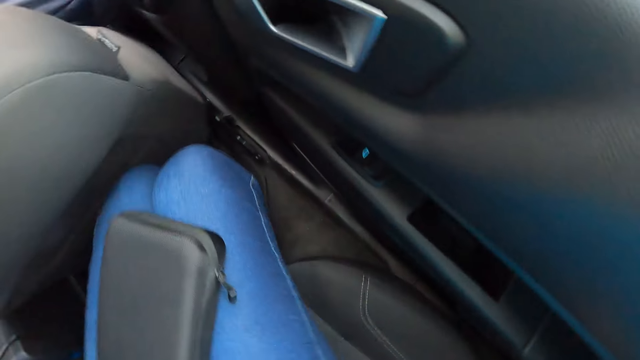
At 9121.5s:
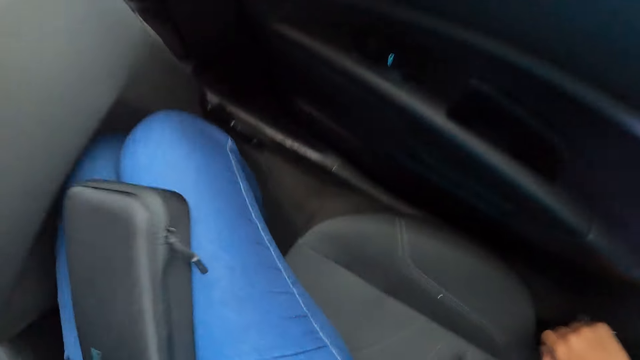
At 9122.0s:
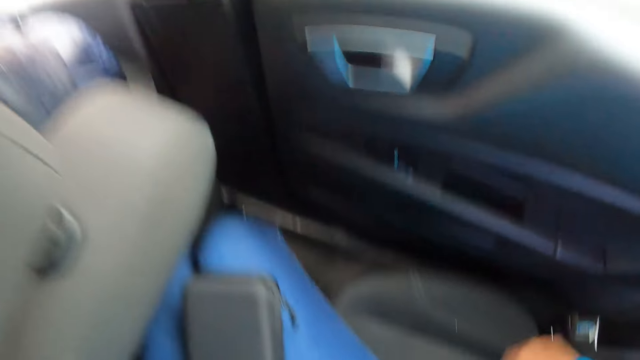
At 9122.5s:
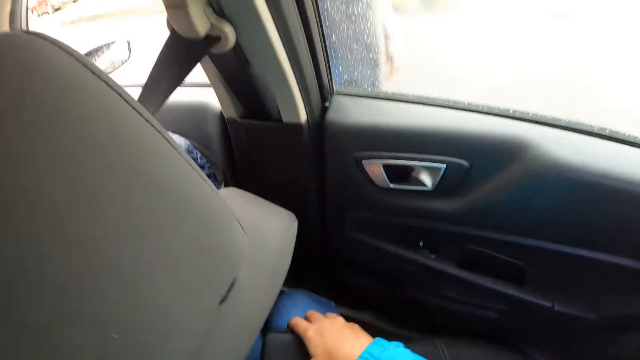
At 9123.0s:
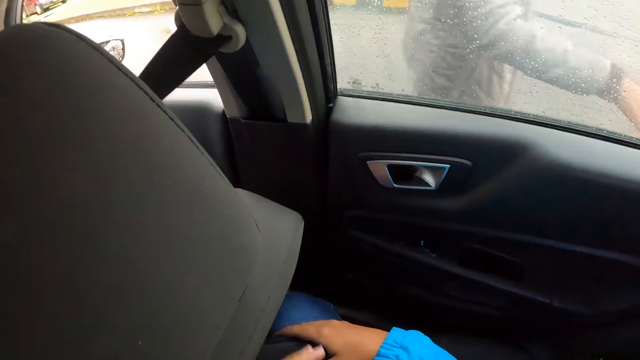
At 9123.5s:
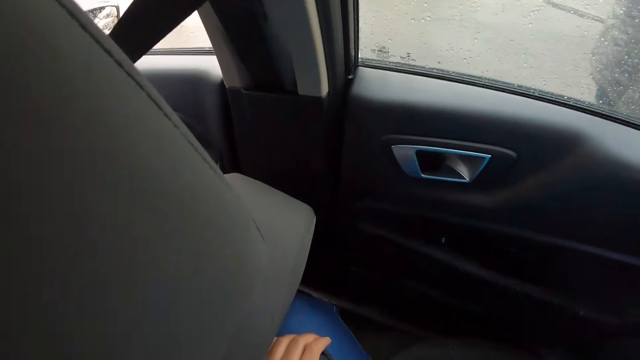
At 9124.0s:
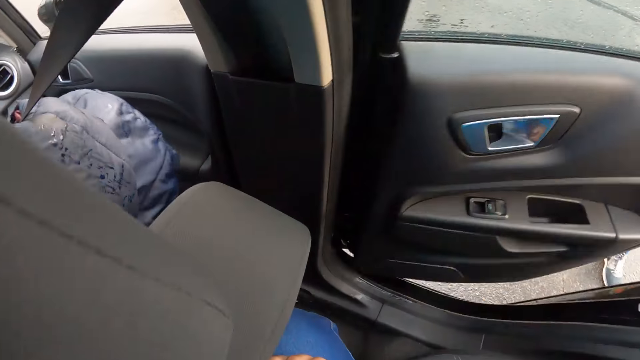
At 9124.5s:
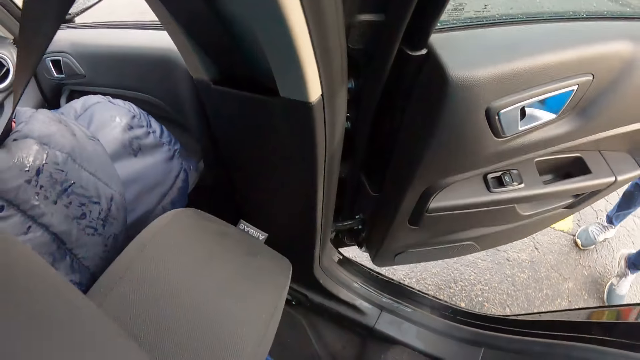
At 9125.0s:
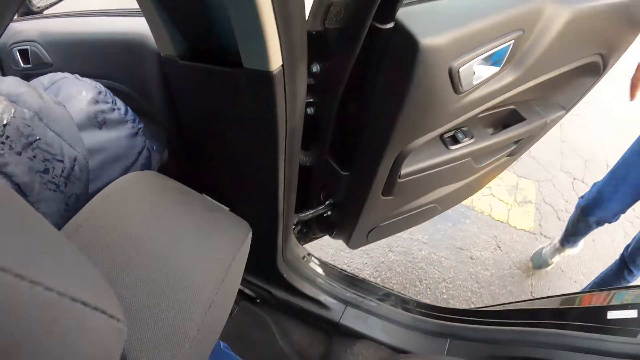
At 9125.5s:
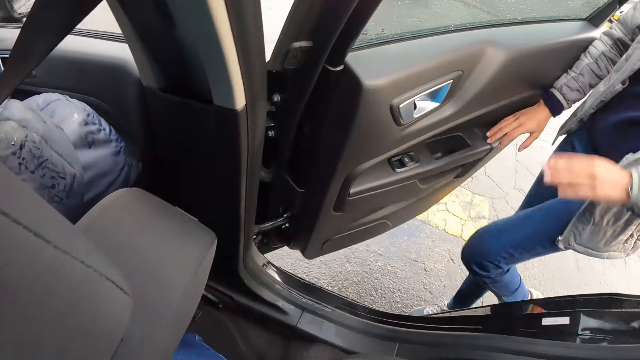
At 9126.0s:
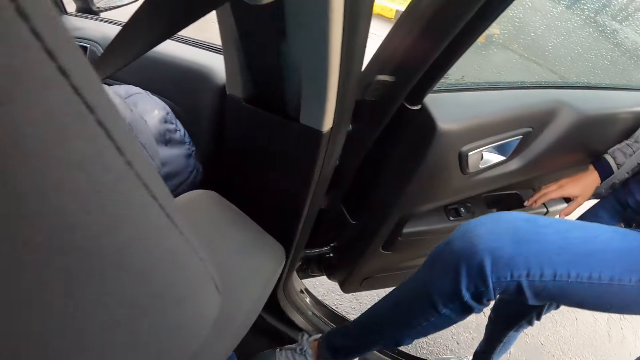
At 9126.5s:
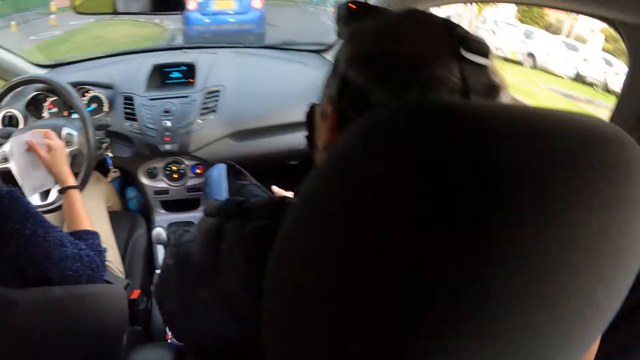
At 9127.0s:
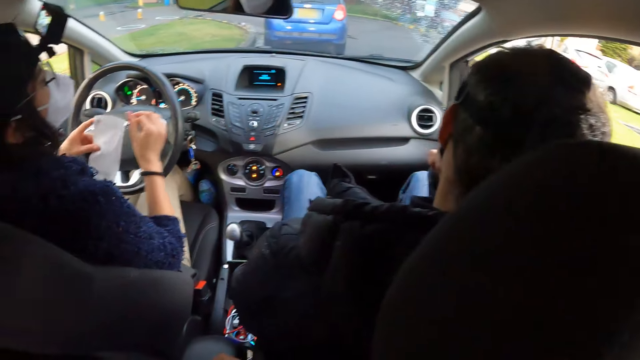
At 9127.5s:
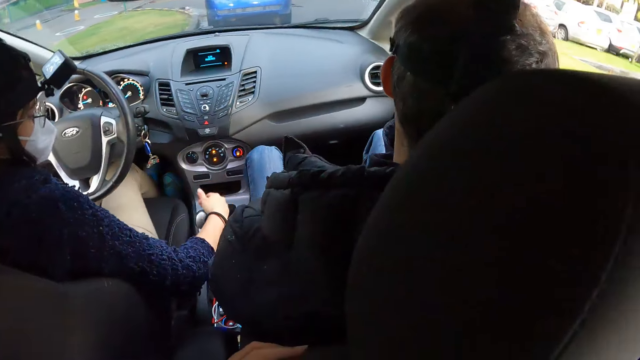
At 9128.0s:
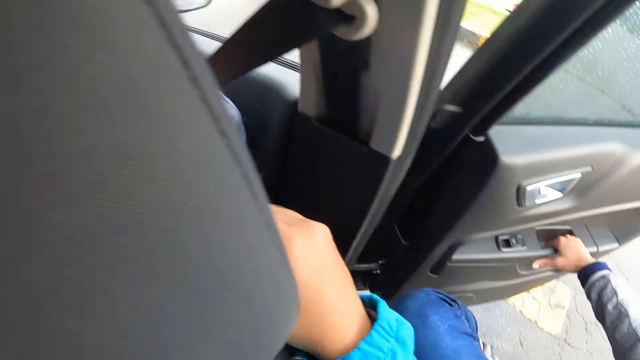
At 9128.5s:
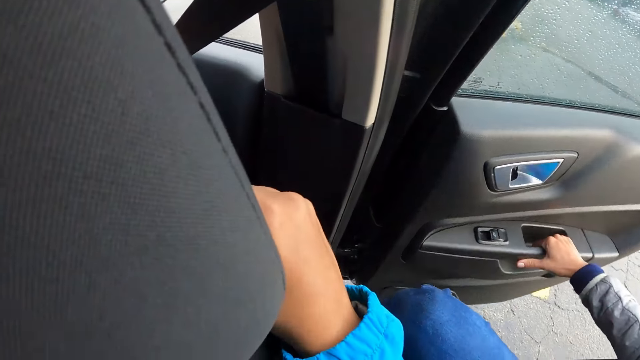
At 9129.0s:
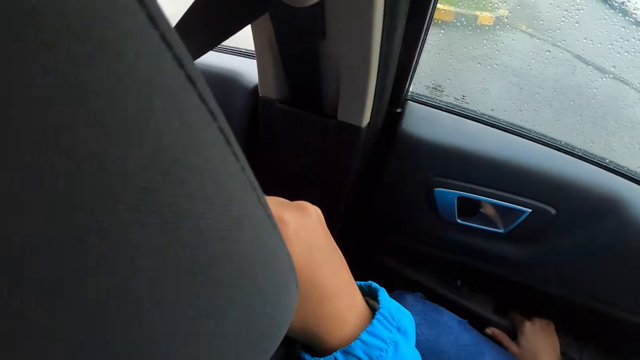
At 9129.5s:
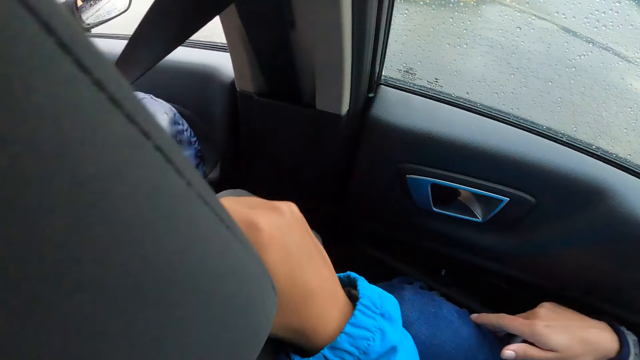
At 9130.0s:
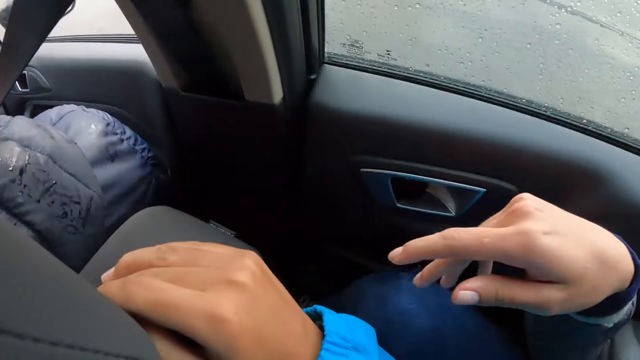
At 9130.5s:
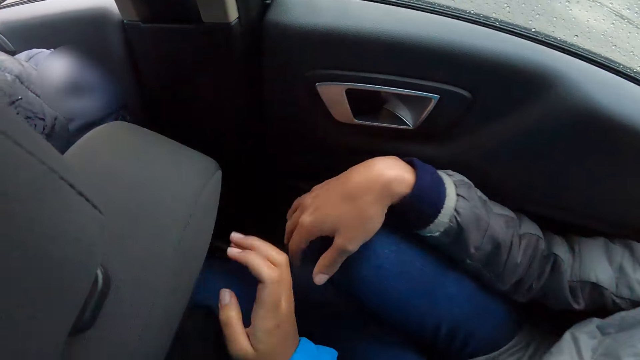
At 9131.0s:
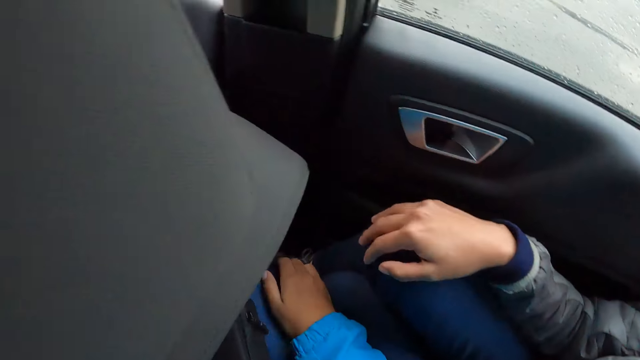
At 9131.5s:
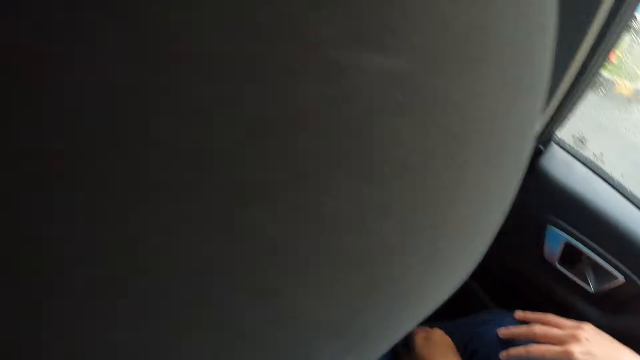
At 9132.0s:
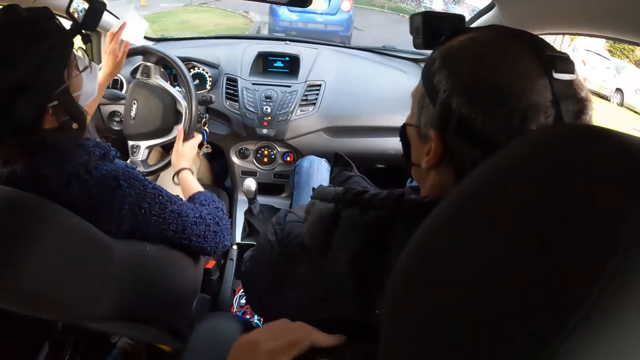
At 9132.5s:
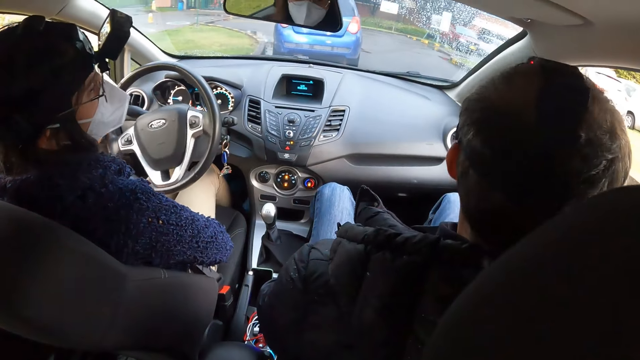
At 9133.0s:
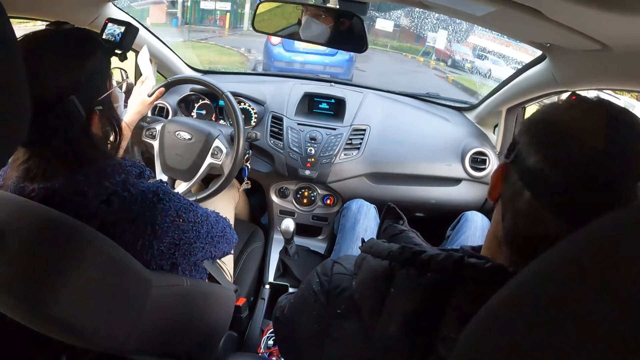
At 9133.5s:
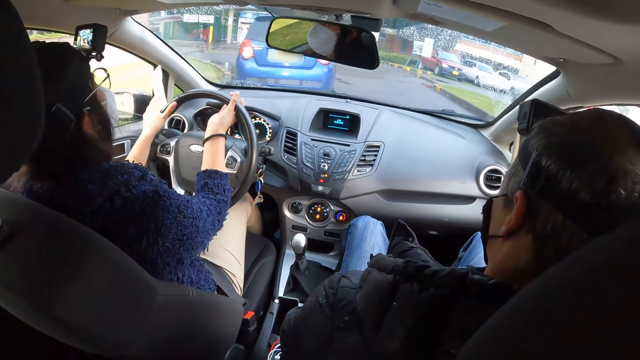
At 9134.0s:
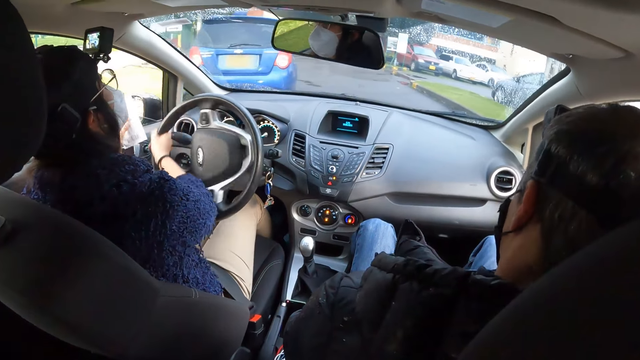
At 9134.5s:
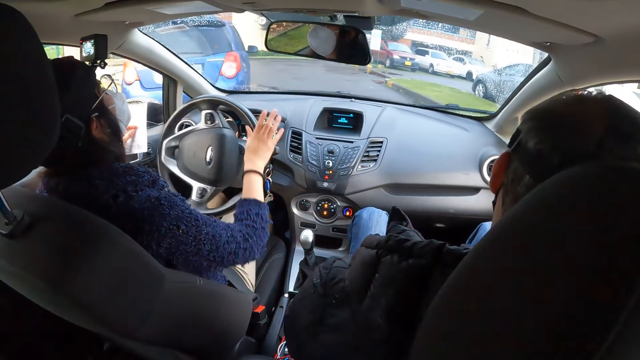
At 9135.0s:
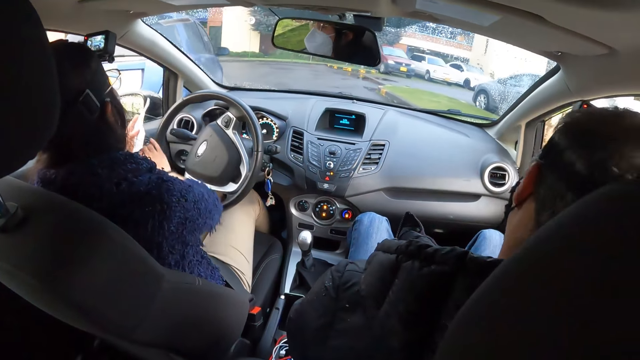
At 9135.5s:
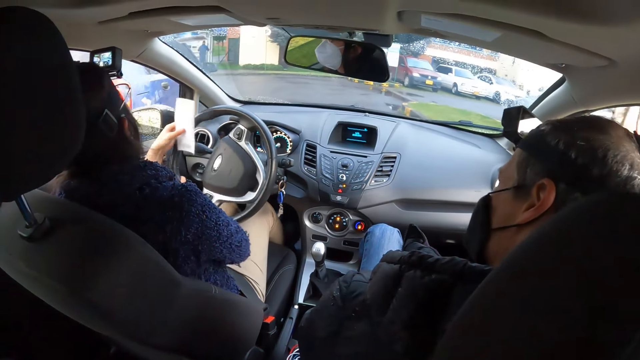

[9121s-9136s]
The camera wearer moves on the seat. They look around. The woman opens the car door. The woman enters inside the car and sits in the car. The camera wearer looks around. Another woman touches the car gear lever with her right hand. The first woman closes the car door. The camera wearer moves the hand. They look in front. The other woman drives with both hands on the steering wheel of the car.

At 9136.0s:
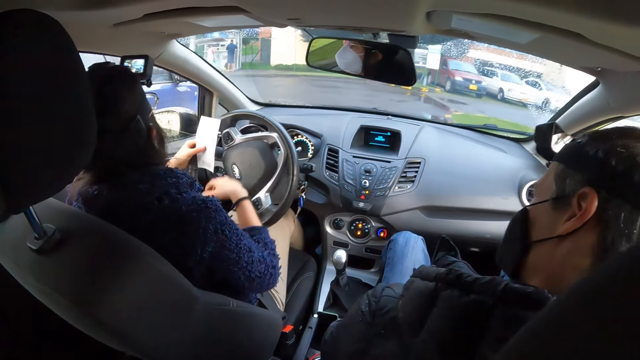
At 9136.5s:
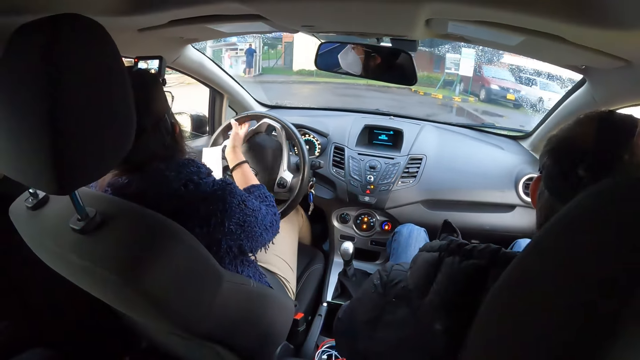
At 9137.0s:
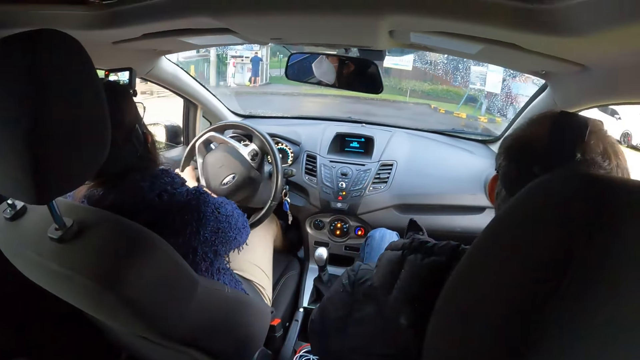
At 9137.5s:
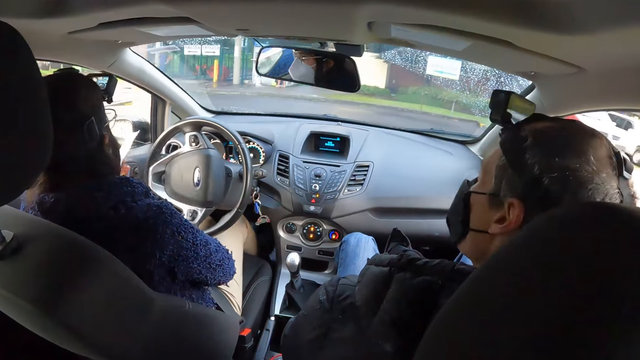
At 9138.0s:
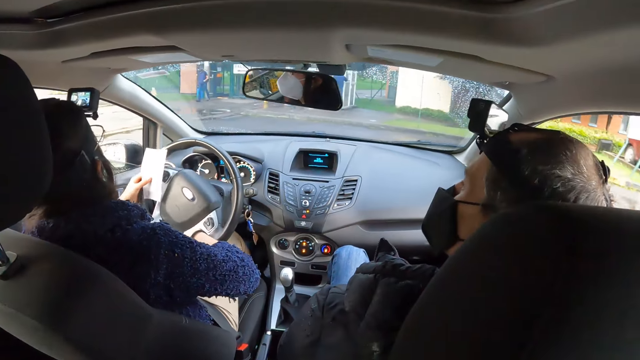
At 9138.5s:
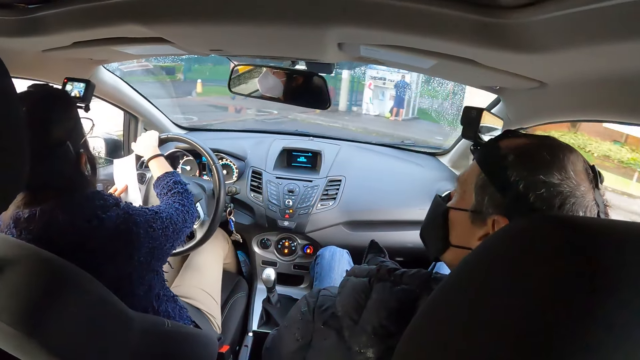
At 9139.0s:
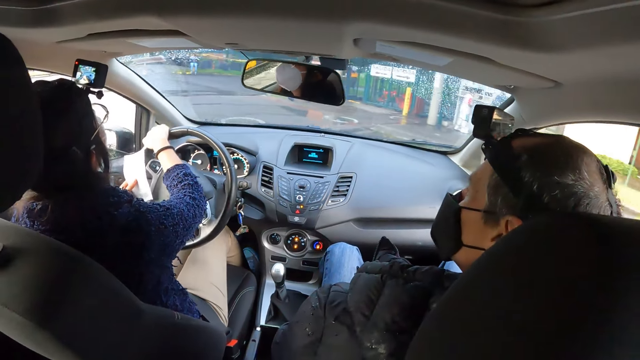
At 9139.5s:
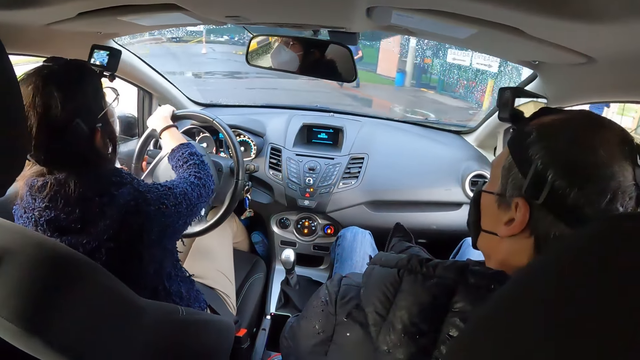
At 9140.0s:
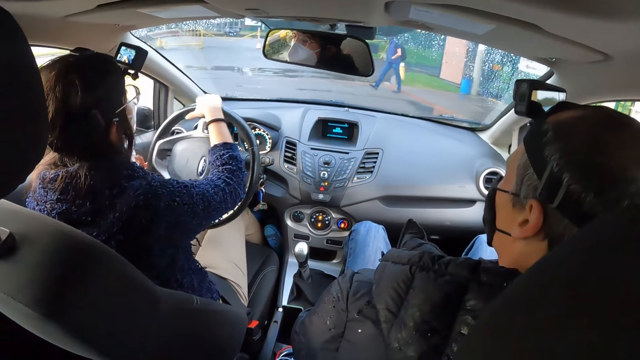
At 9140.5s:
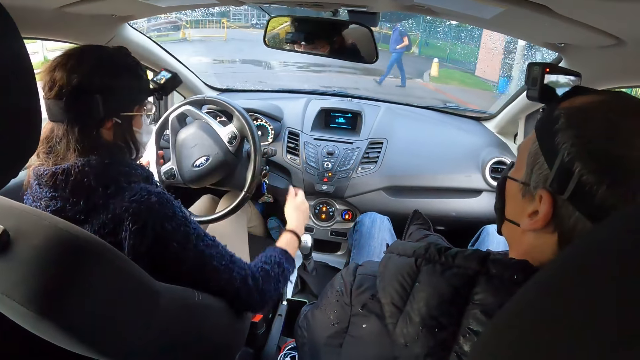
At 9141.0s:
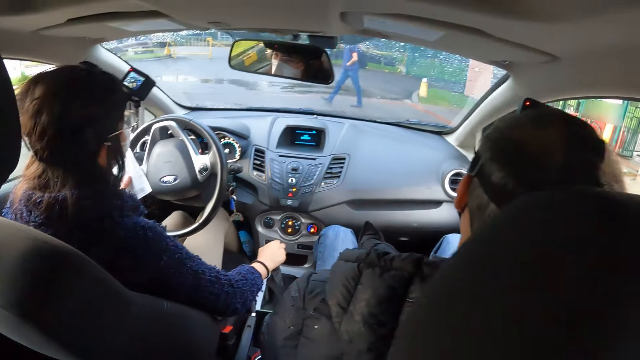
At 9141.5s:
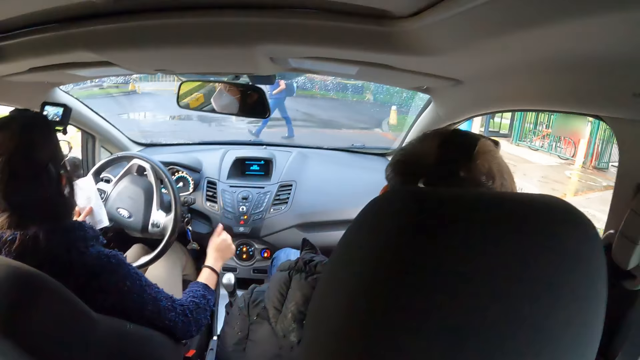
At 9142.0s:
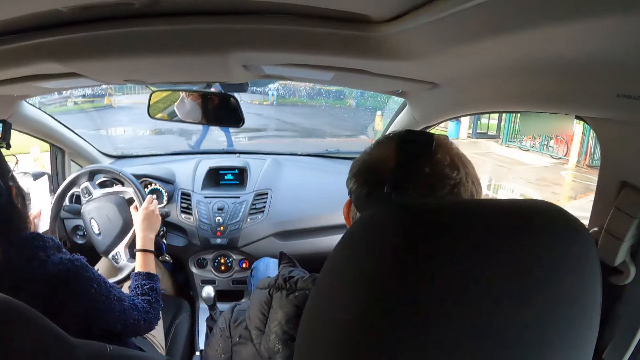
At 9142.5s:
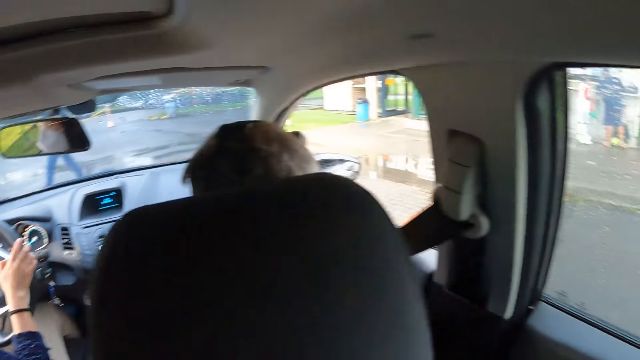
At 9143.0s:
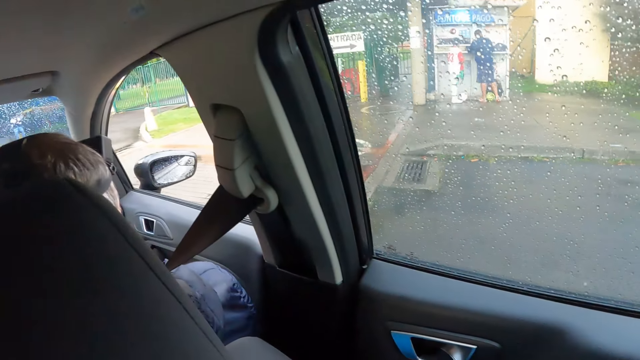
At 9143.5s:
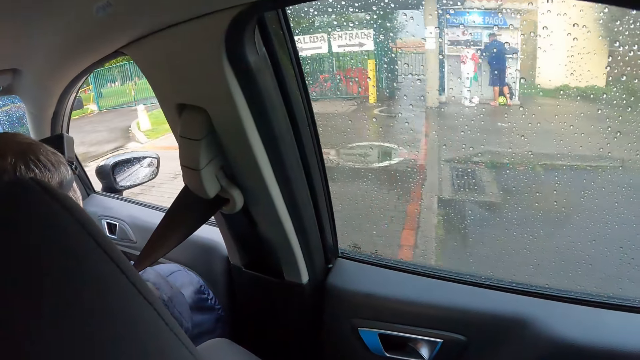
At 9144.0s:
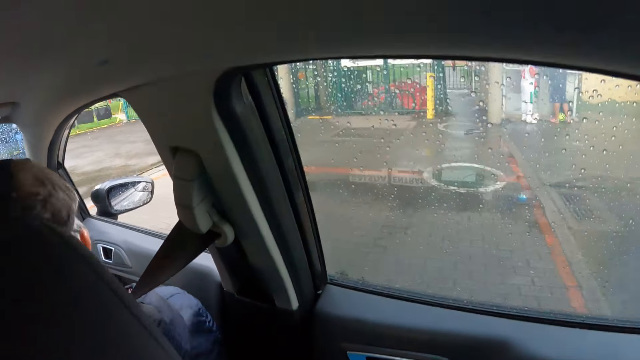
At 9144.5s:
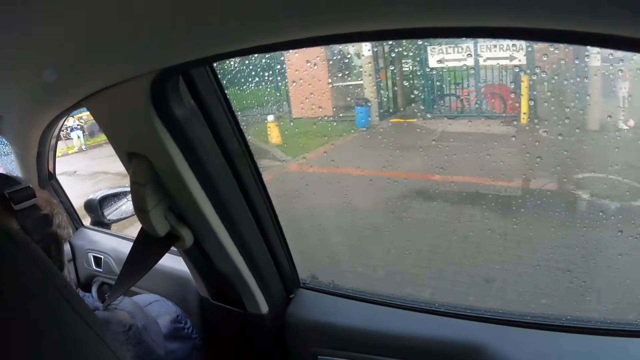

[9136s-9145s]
The woman touches the car gear lever with her right hand. The camera wearer looks around.
